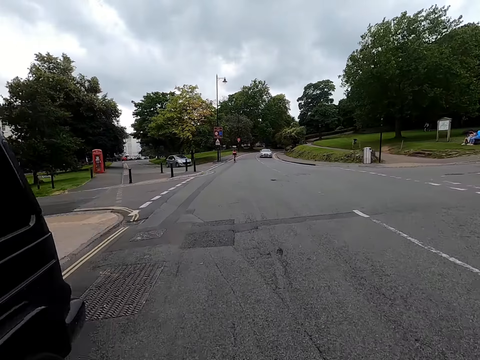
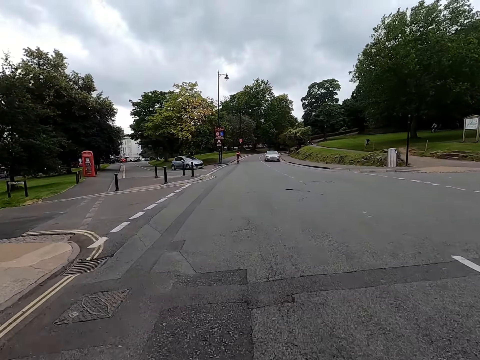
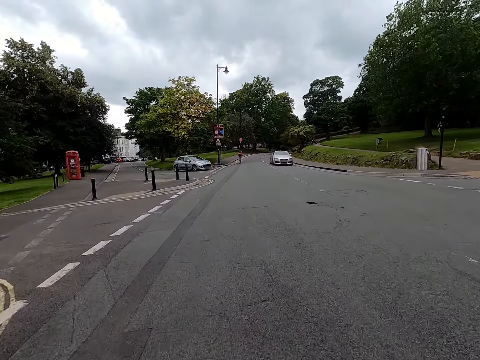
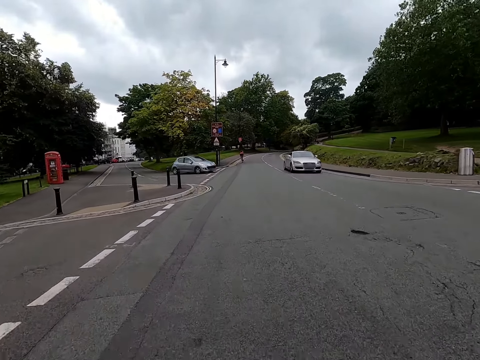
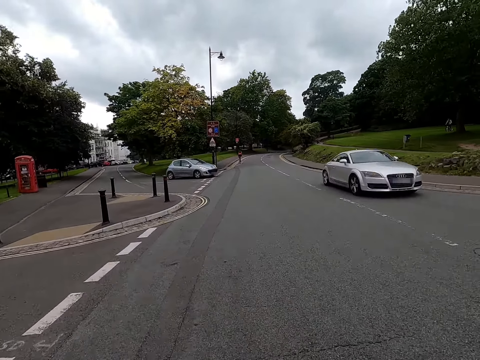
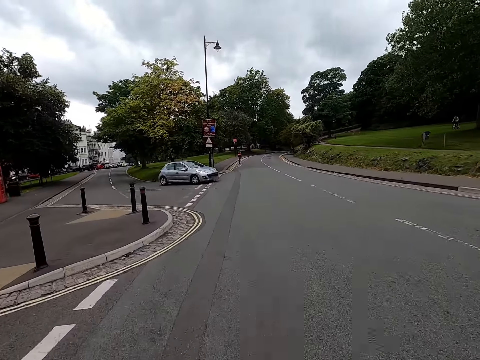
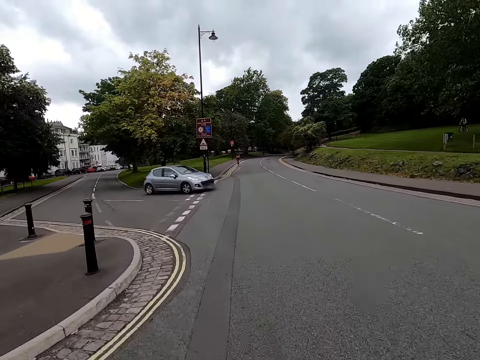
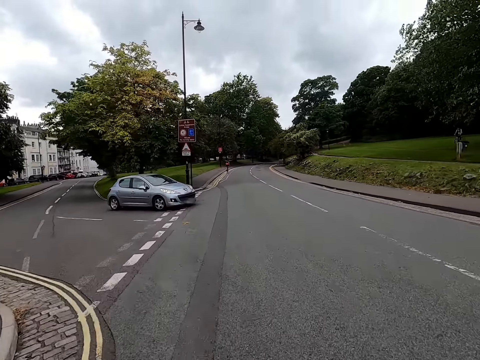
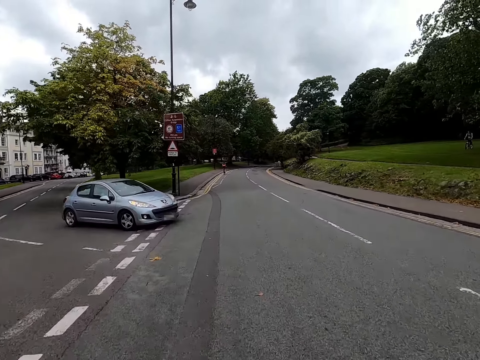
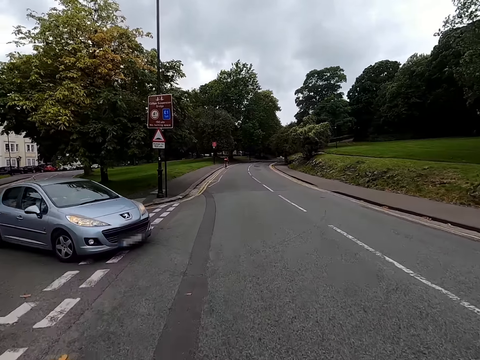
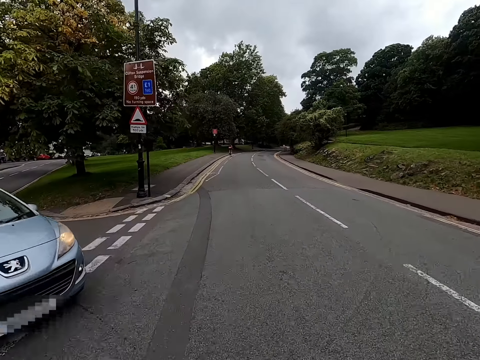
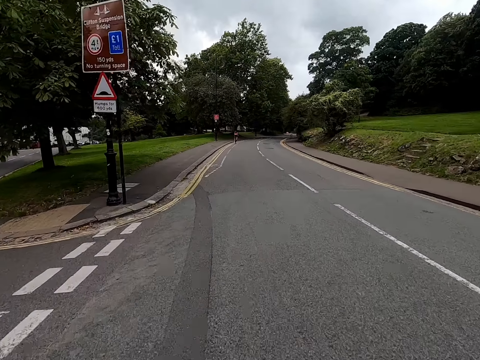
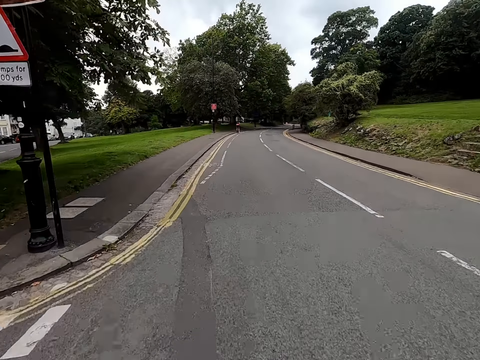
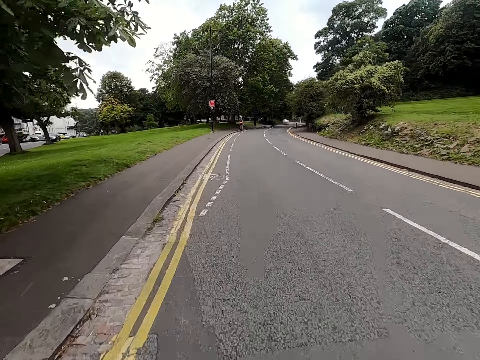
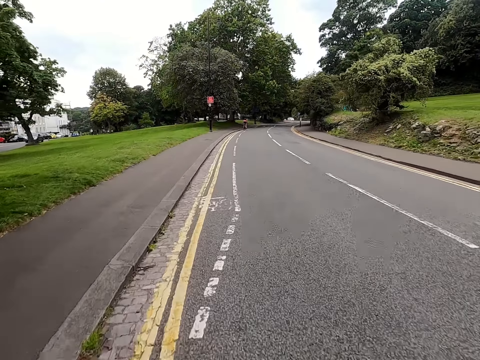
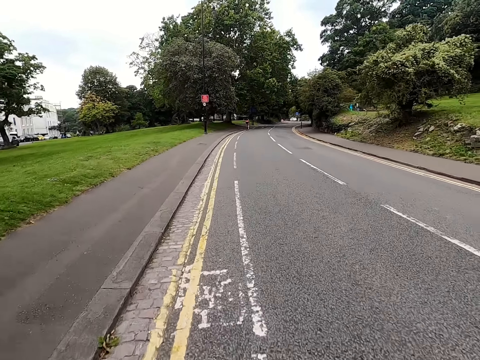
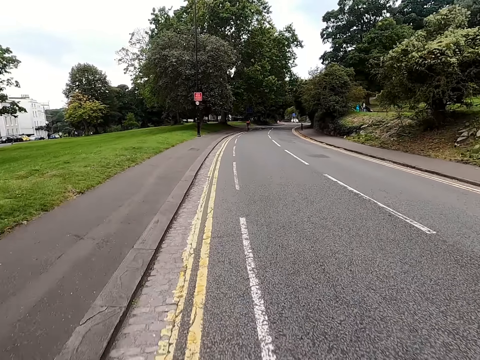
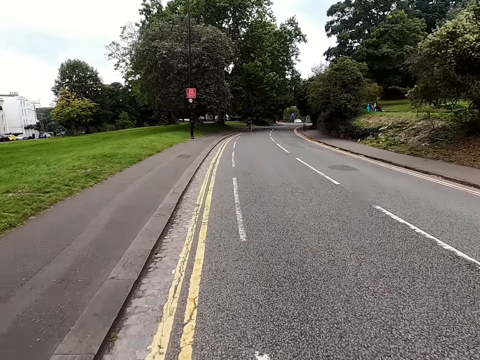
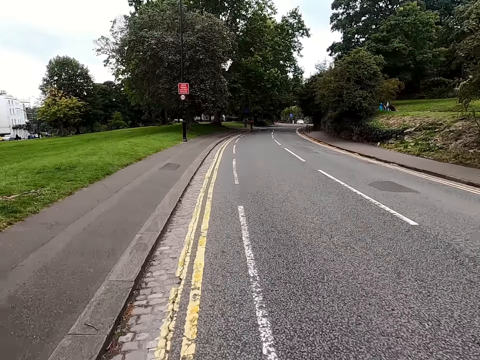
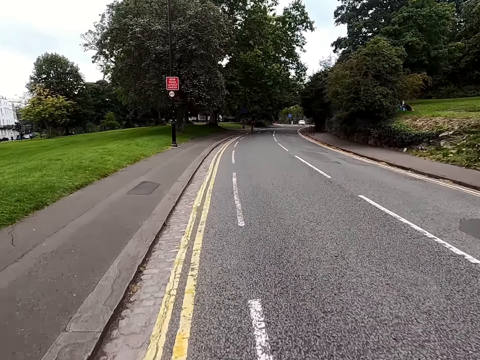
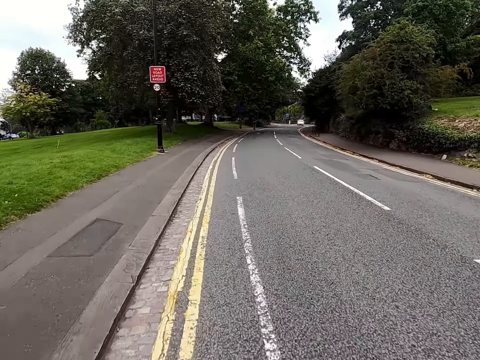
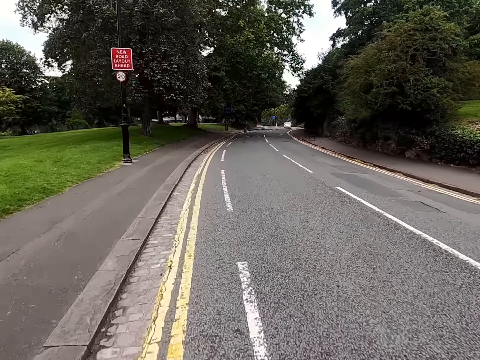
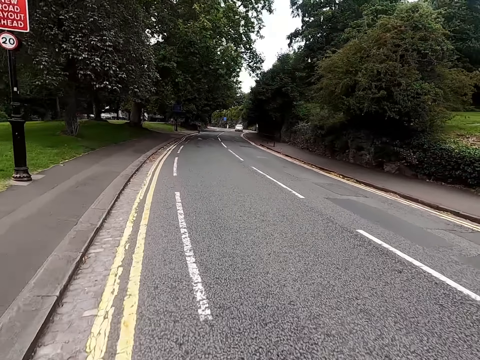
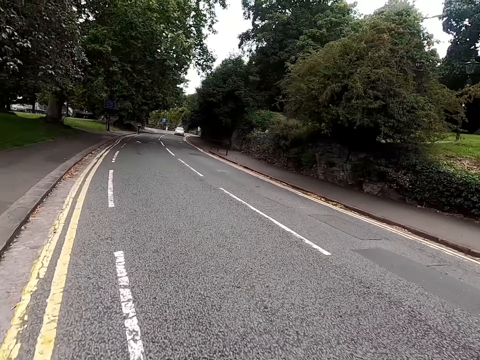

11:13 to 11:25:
A man walks past the camera wearer. A lady walks past the camera wearer. The camera wearer rides a bicycle past a car. Another man rides a bicycle on a road. The camera wearer rides the bicycle on the road.

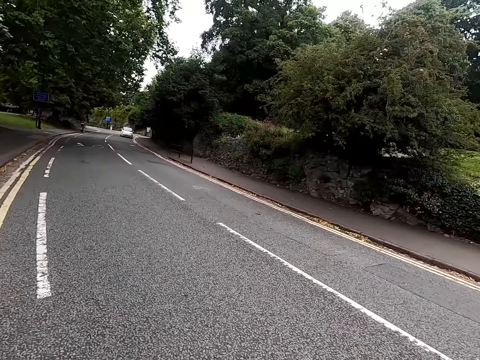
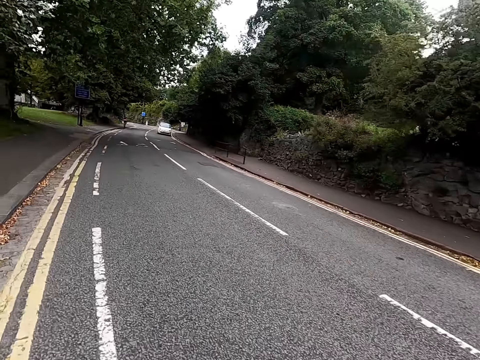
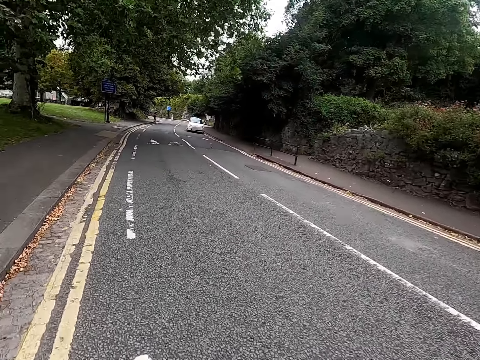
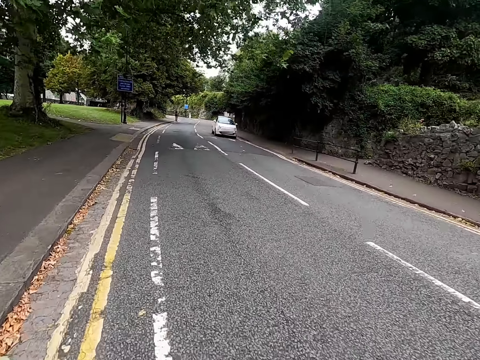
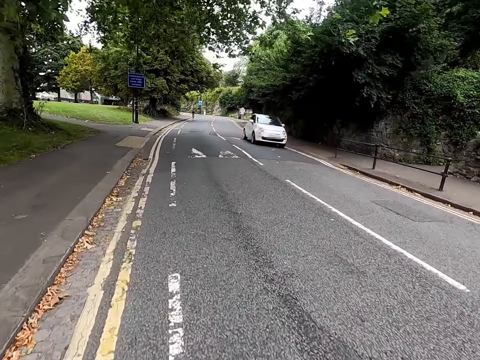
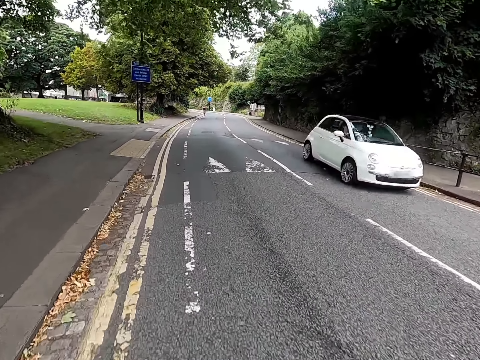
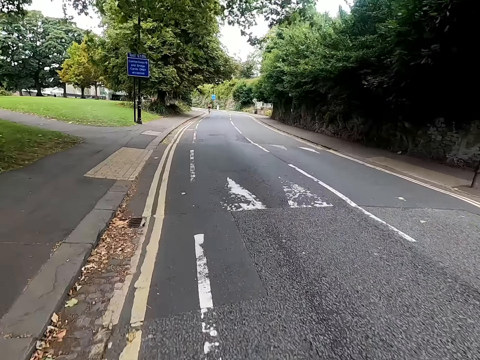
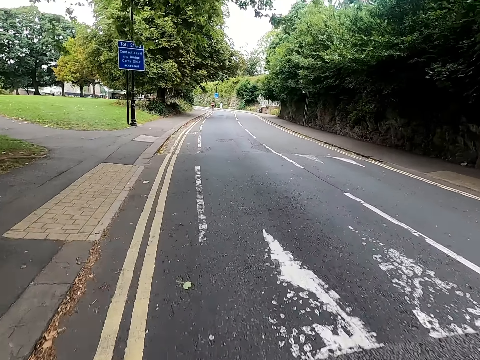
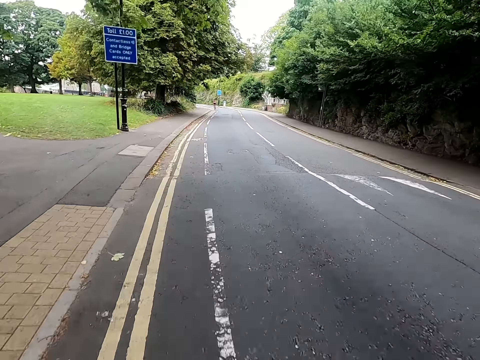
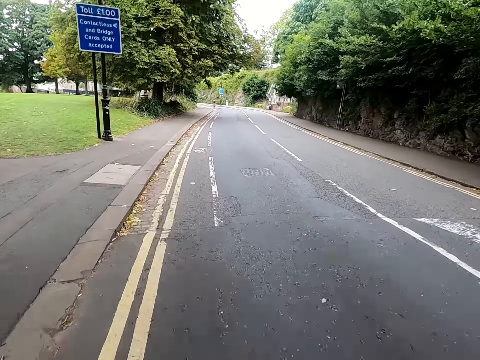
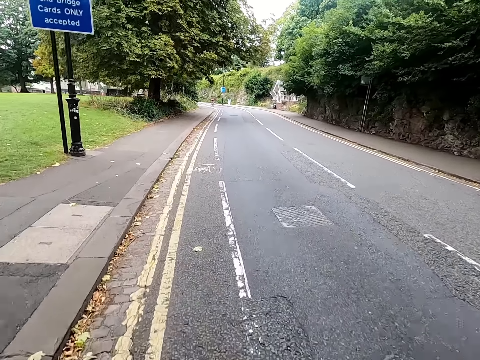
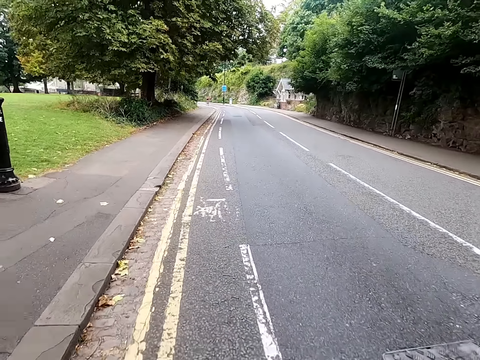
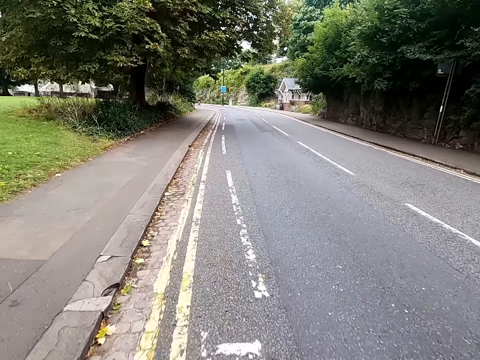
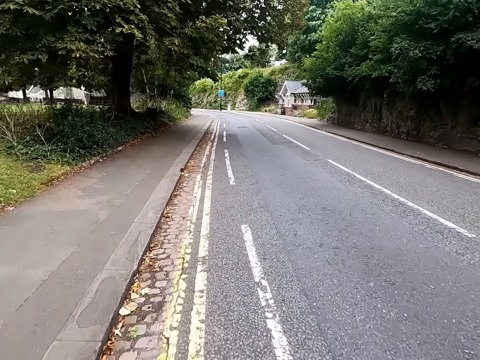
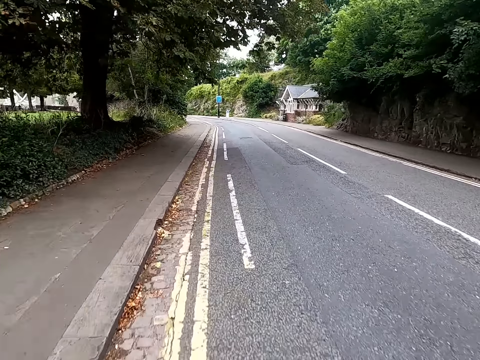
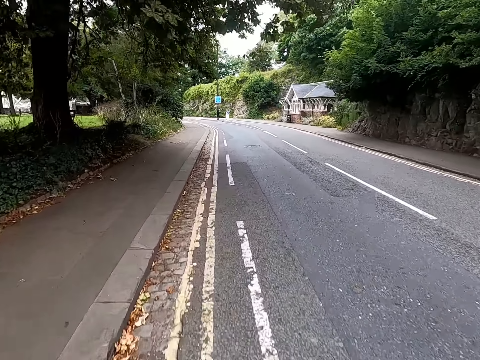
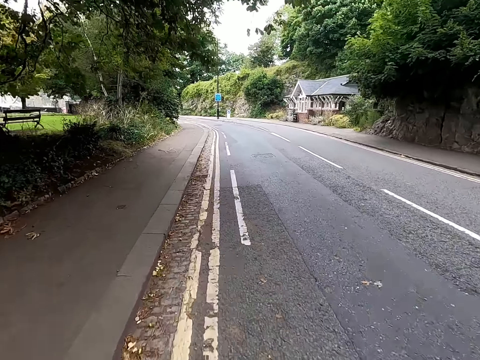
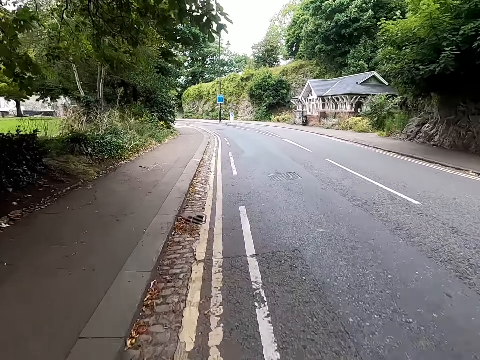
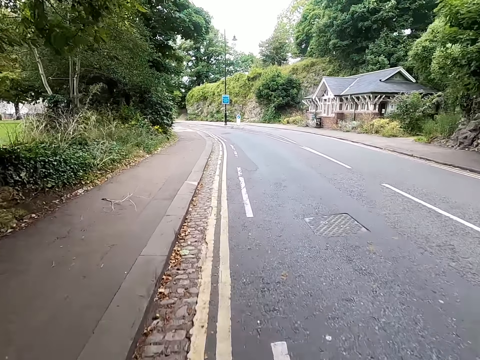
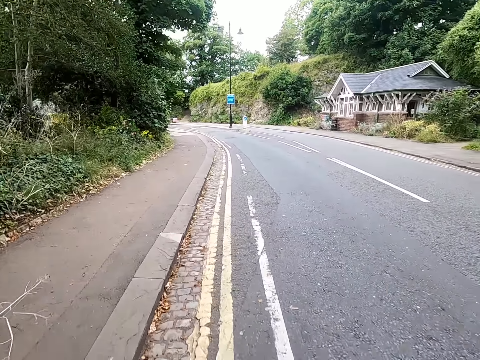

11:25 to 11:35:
The camera wearer rides a bicycle past a car. They ride the bicycle on a road.

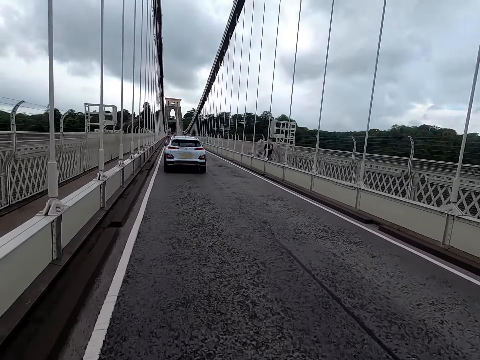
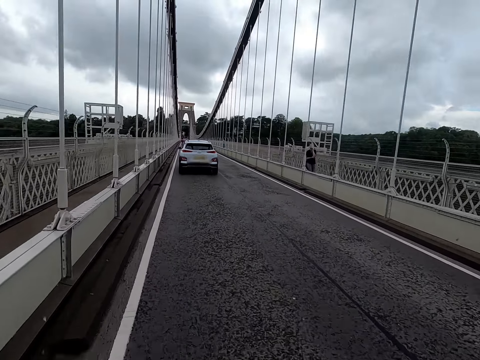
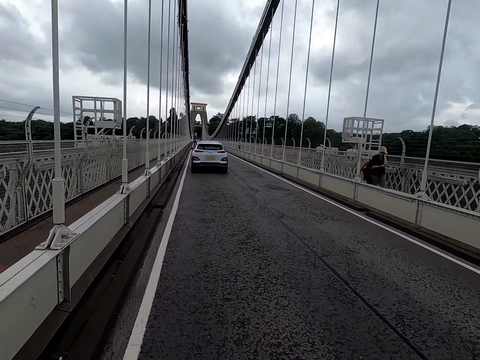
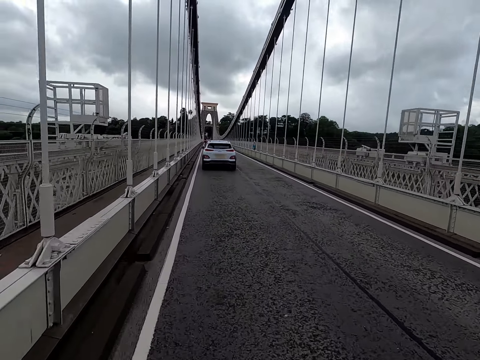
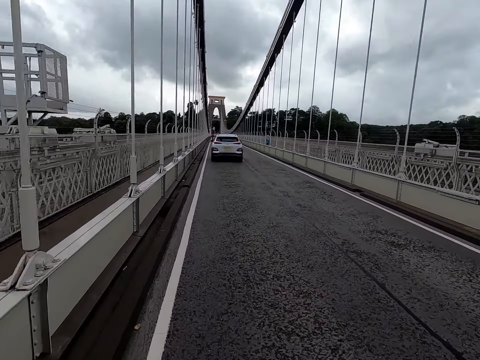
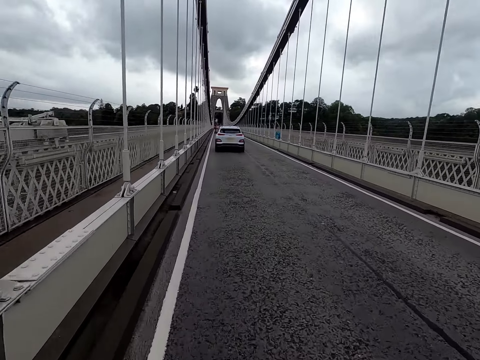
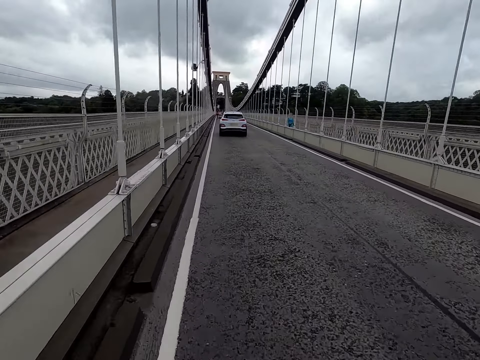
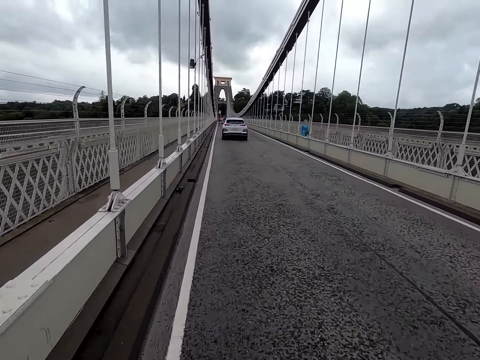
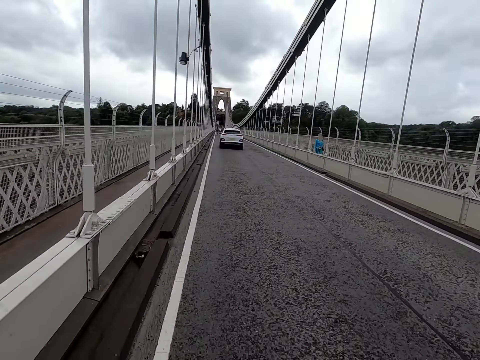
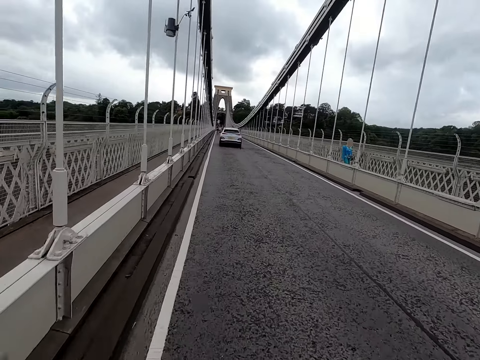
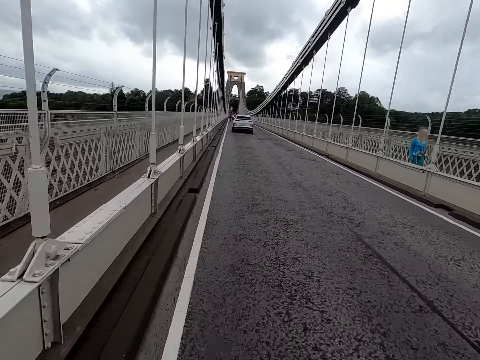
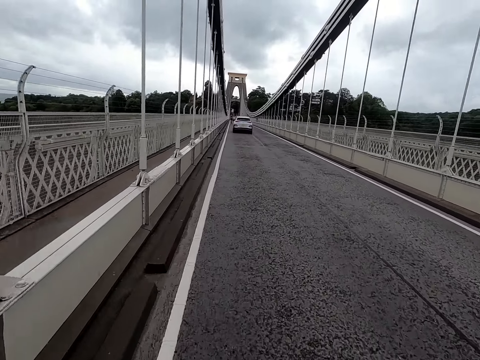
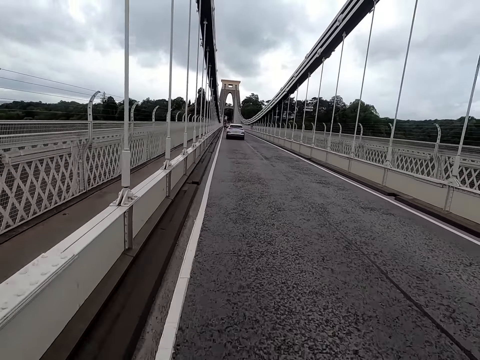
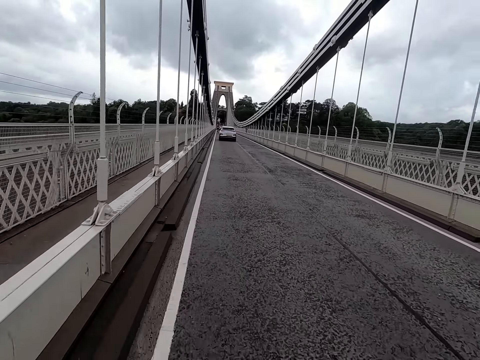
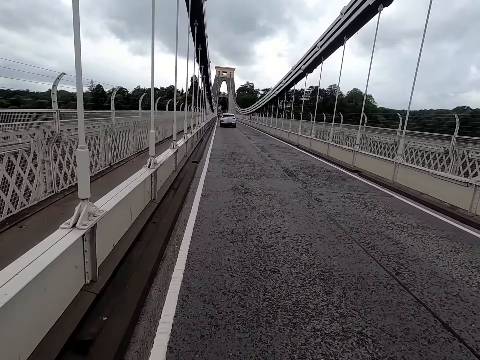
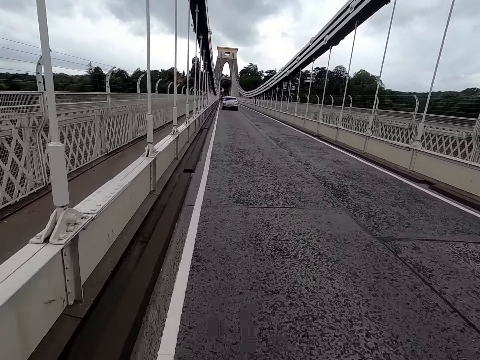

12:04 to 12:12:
A man walks past the camera wearer. A lady walks past the camera wearer. The camera wearer rides a bicycle on a road.
